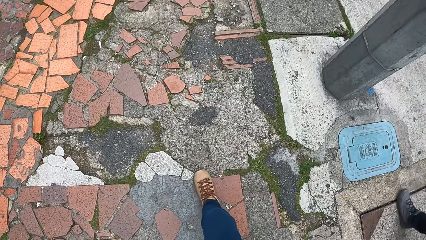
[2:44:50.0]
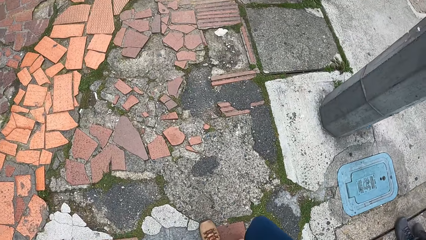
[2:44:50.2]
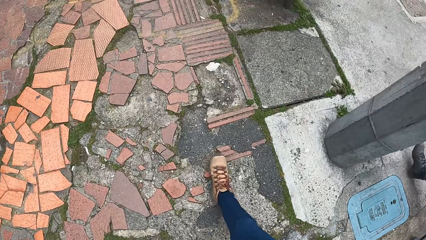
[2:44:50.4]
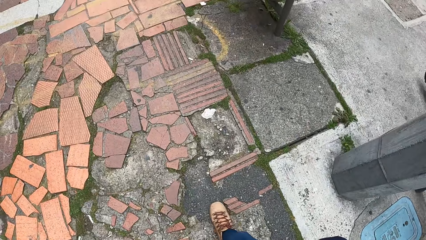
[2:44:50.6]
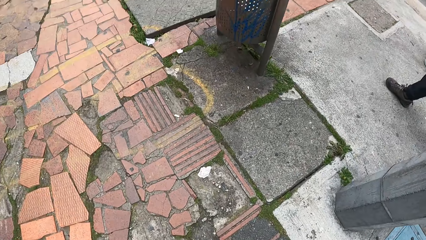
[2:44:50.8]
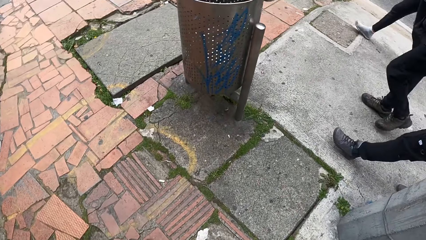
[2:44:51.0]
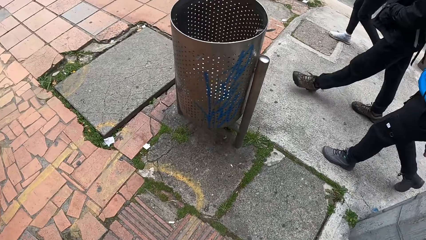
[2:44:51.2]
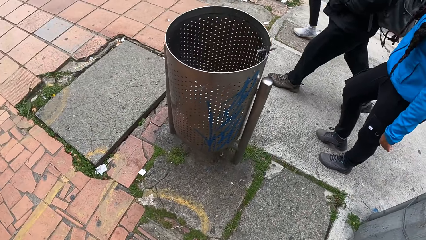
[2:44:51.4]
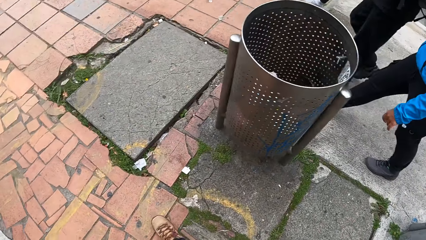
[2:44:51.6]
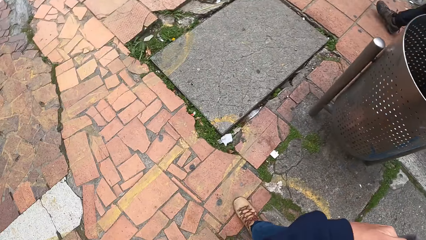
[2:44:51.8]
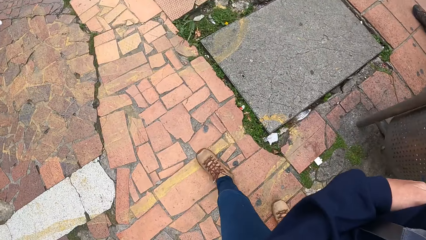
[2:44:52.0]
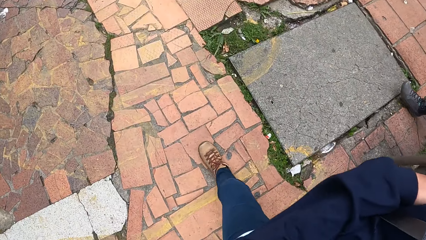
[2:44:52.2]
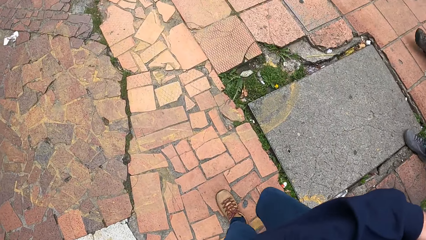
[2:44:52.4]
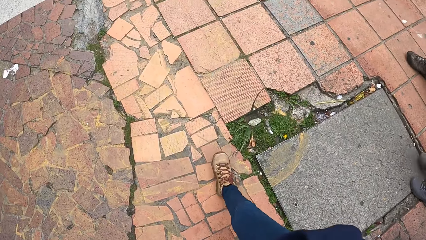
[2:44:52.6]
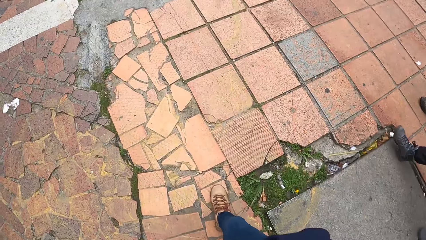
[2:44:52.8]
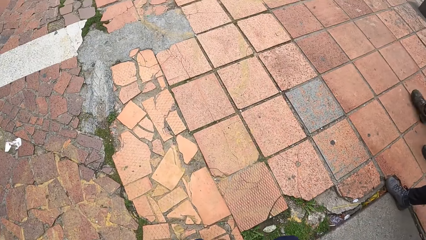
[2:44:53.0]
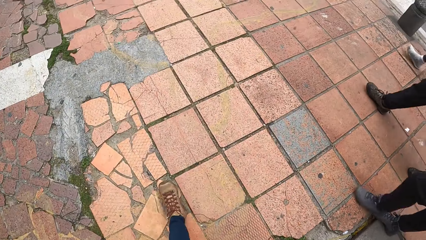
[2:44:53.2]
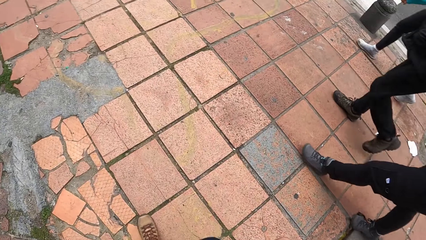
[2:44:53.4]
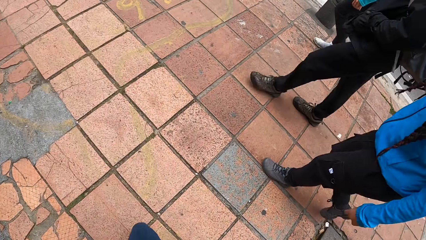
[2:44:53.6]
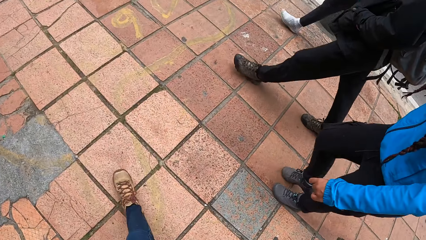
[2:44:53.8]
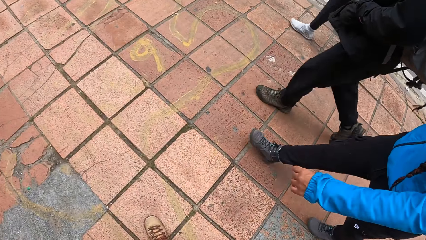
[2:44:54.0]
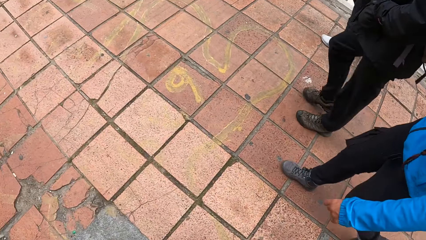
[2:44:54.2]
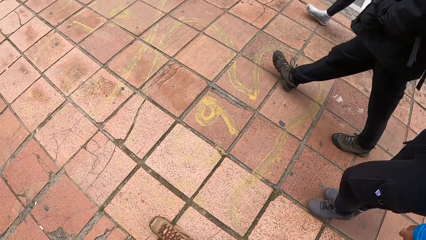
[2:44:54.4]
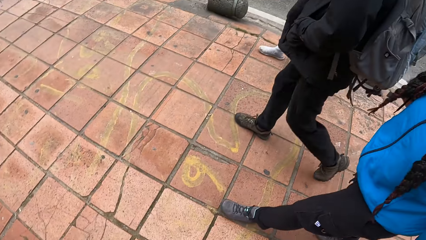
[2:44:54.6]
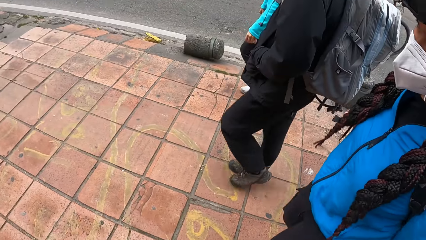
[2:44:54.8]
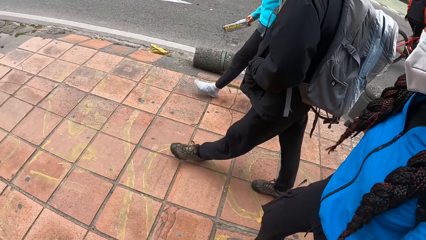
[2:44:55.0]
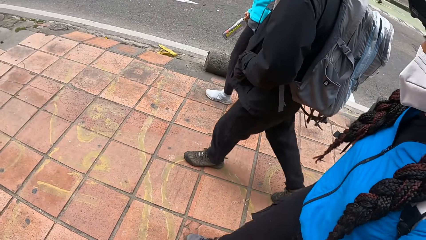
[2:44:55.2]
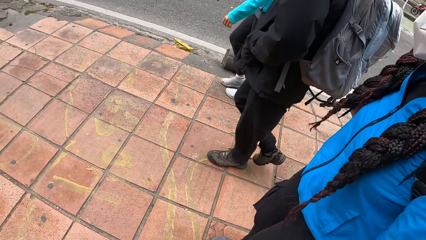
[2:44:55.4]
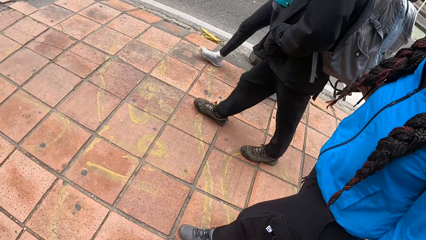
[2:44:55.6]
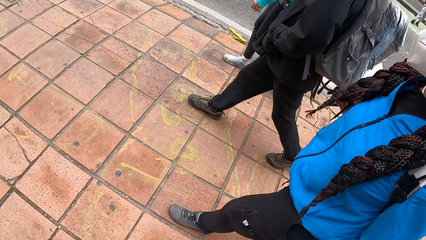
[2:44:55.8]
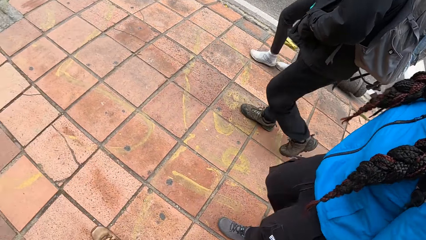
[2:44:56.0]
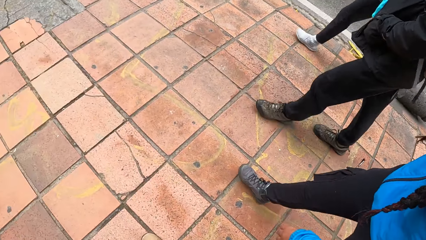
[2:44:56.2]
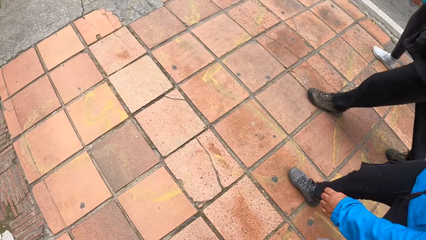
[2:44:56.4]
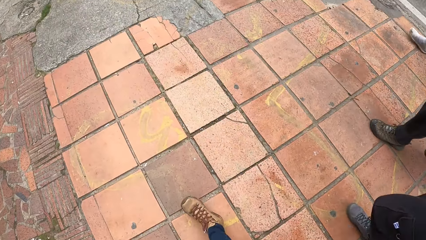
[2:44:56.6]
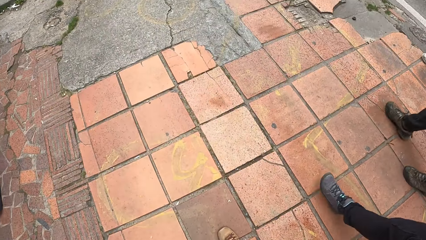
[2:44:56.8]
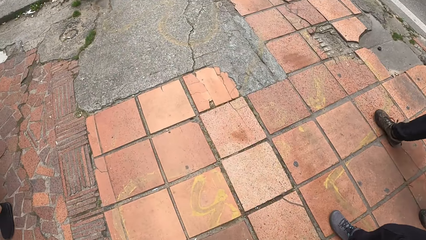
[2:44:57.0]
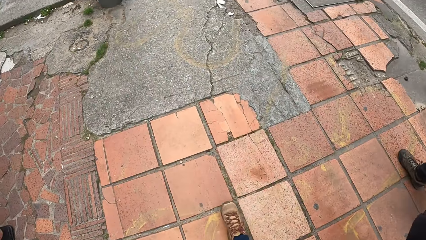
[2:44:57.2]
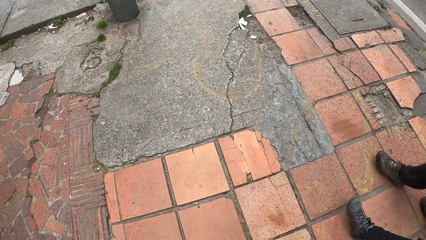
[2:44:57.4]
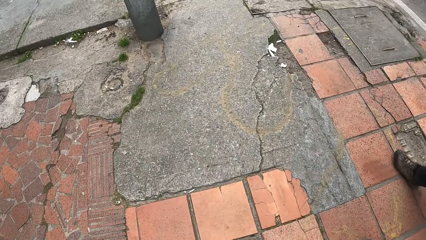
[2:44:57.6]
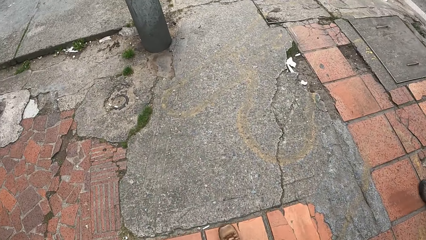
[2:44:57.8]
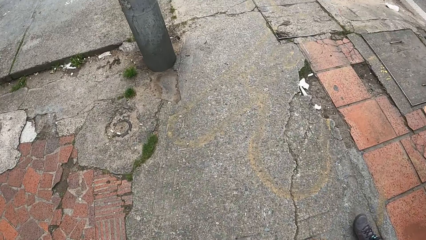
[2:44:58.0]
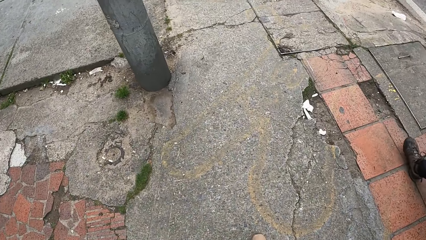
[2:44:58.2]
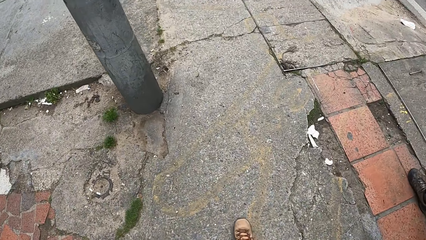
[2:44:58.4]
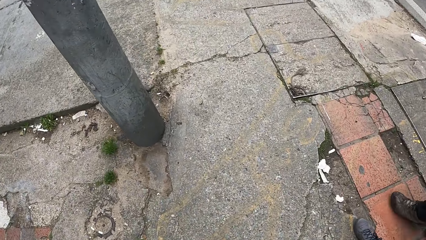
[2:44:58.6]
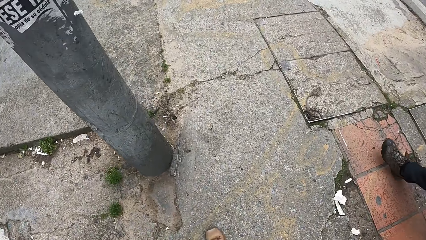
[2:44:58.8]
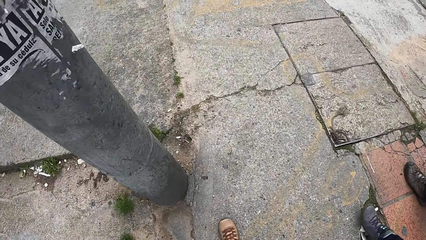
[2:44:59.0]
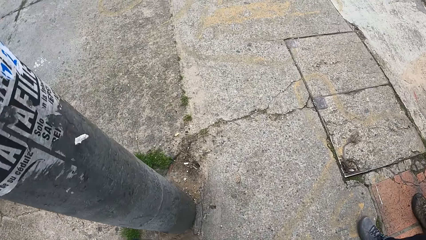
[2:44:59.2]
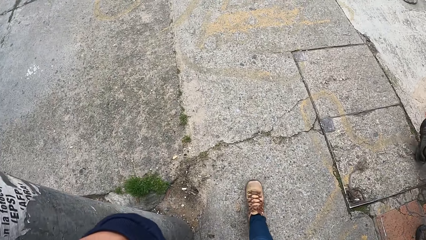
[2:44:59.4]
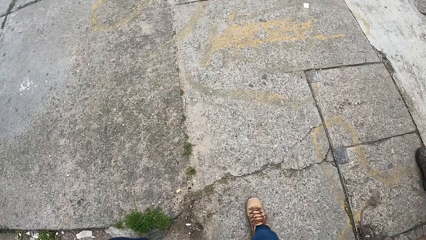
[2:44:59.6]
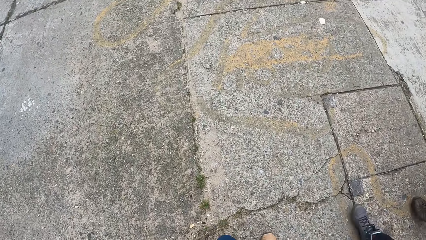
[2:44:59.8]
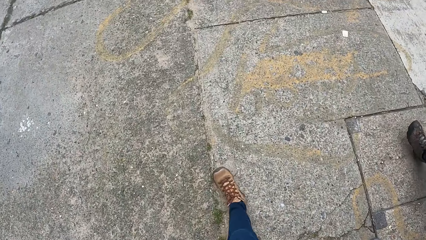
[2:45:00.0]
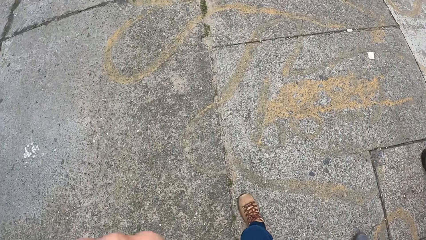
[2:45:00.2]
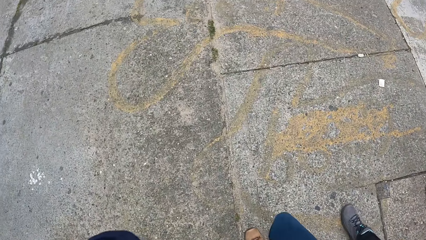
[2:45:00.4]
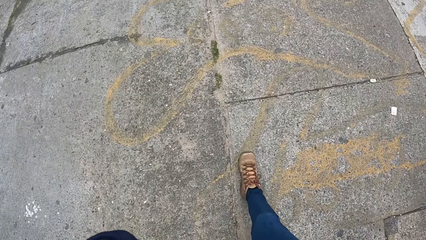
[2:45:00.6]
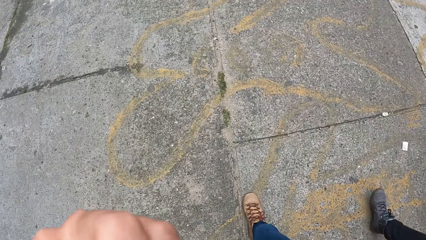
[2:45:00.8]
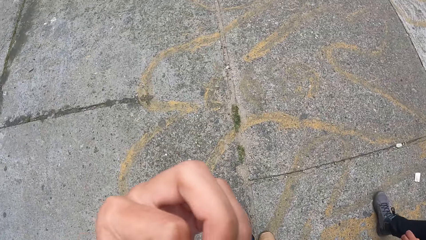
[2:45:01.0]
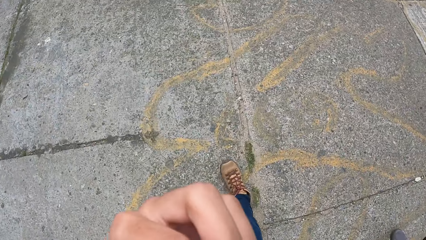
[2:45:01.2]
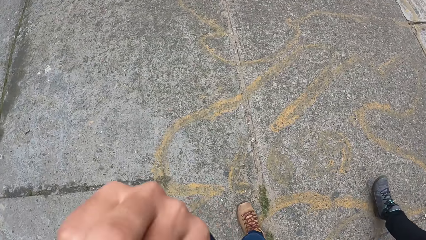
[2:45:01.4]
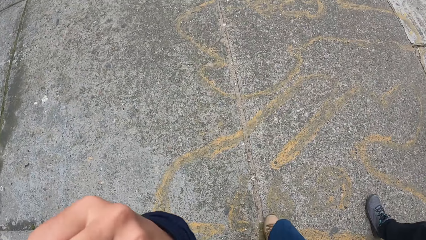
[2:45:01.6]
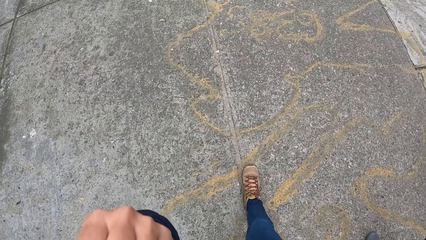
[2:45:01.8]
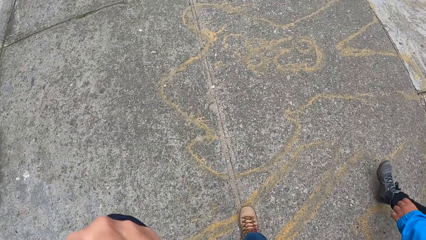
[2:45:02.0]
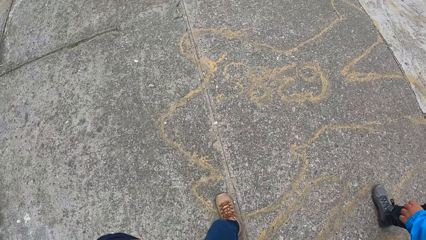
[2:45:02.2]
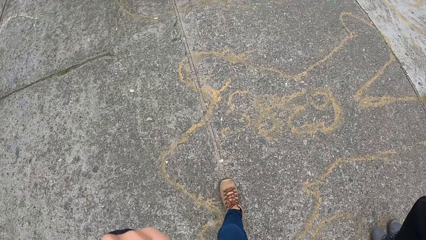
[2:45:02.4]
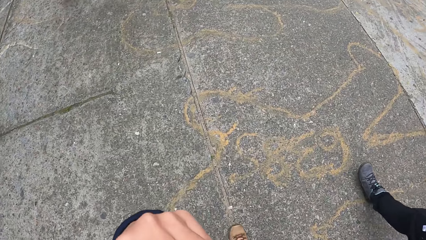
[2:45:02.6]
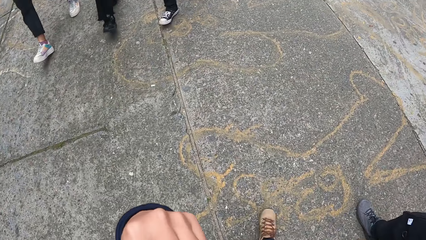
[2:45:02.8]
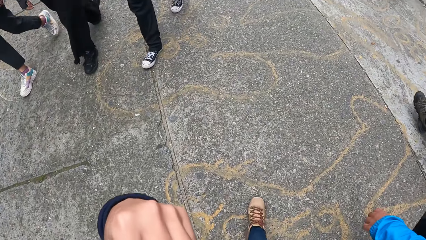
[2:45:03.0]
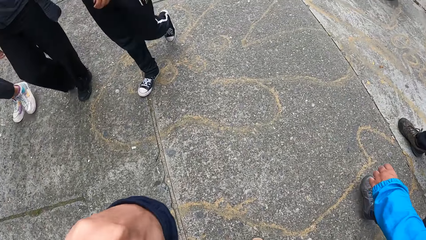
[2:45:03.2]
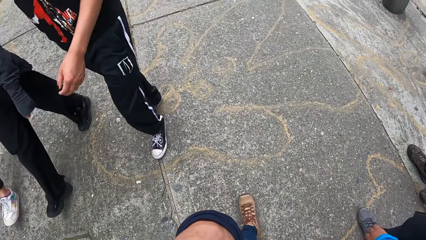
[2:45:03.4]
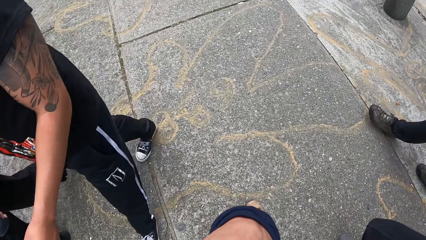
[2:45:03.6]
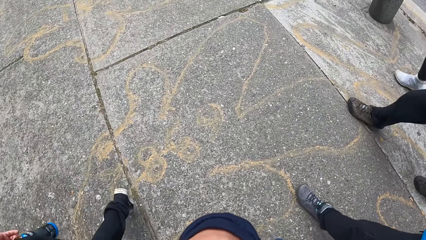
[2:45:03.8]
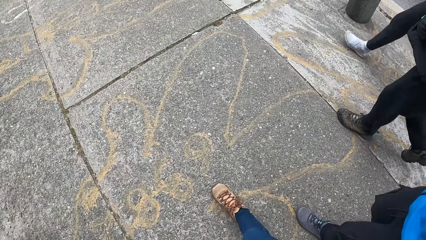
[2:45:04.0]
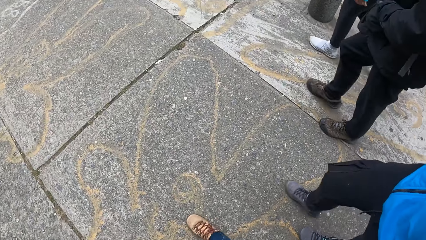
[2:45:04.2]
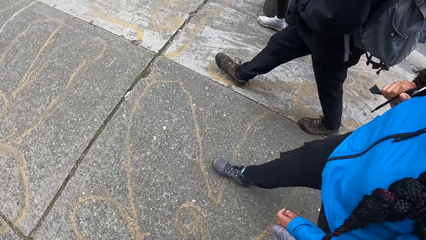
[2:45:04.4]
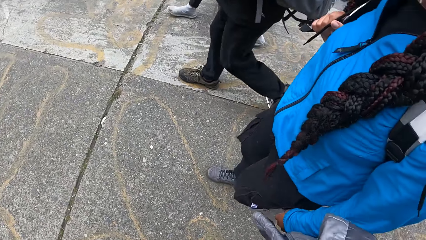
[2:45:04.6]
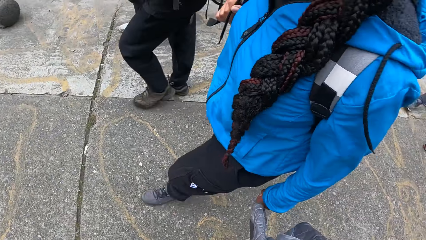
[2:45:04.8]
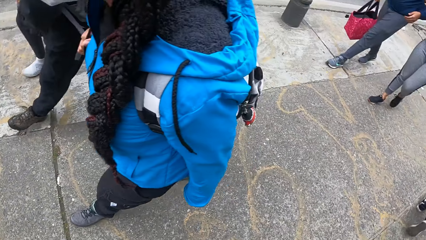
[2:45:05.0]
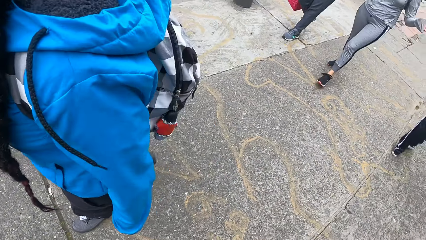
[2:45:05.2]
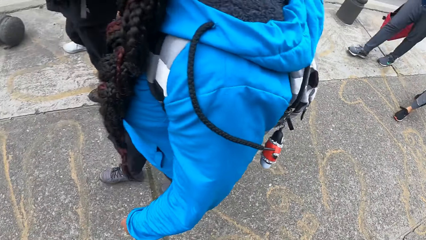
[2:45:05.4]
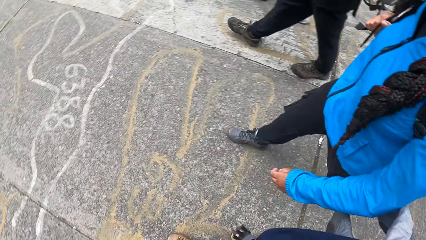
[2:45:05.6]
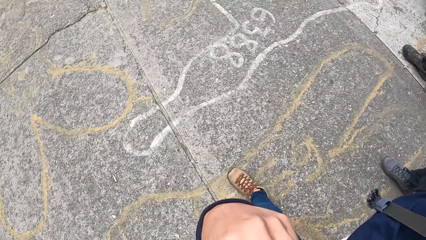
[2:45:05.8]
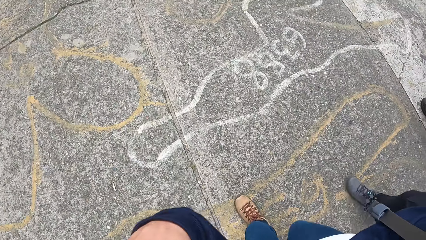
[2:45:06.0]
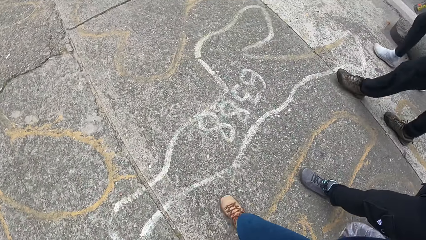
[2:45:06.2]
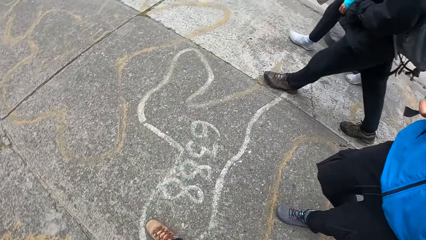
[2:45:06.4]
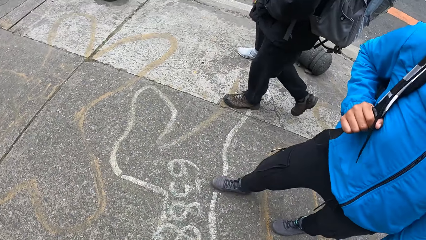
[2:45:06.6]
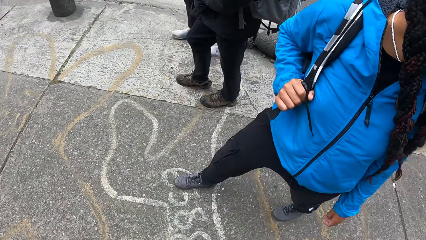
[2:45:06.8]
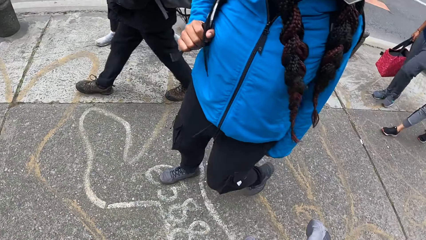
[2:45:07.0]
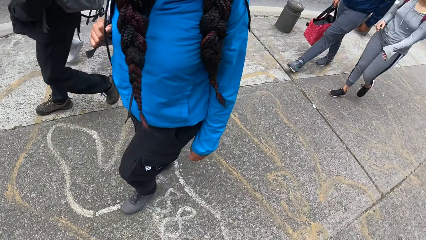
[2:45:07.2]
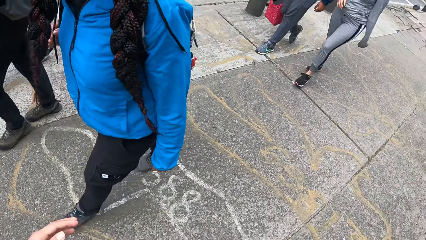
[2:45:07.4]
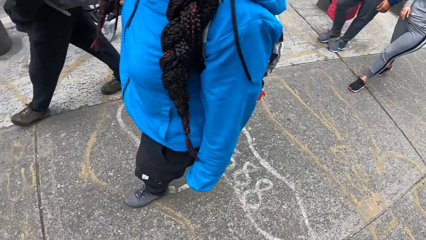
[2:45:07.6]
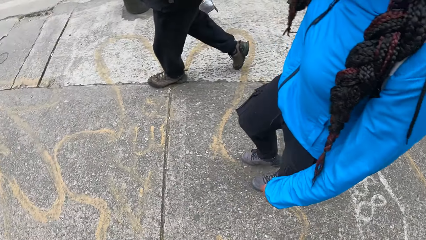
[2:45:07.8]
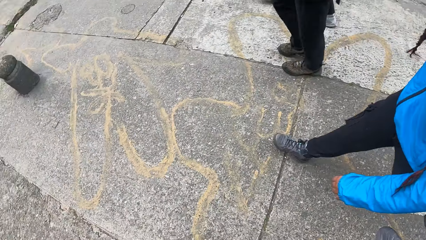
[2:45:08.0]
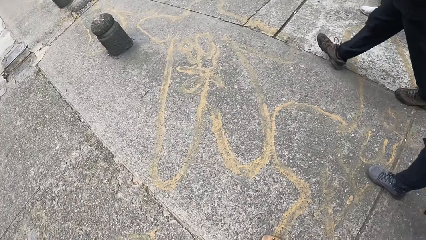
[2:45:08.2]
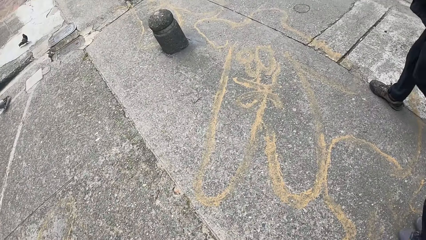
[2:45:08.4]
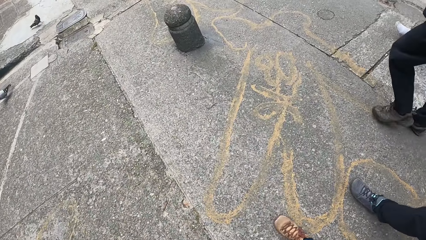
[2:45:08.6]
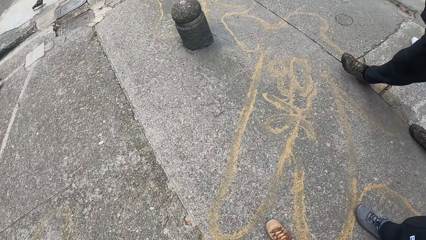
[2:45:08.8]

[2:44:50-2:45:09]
The camera wearer puts his left hand on his face.
